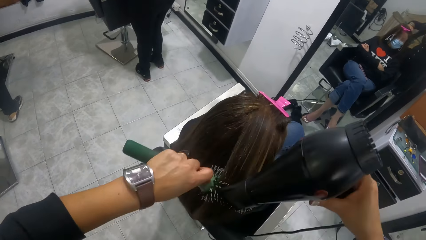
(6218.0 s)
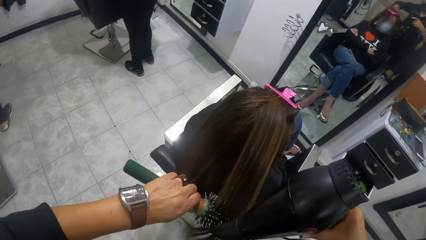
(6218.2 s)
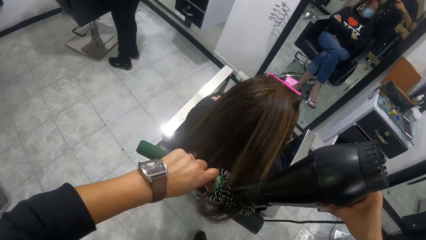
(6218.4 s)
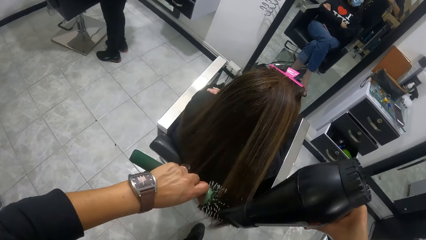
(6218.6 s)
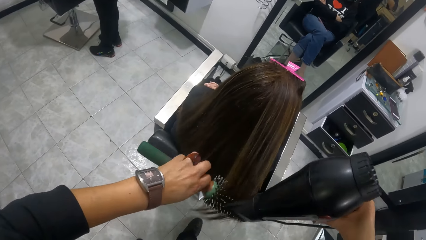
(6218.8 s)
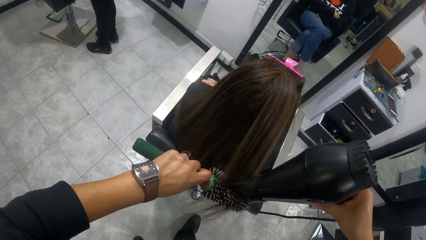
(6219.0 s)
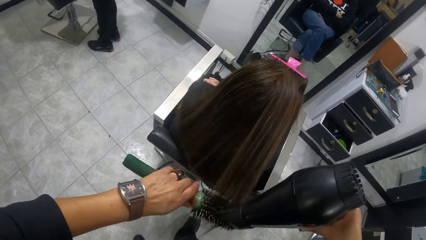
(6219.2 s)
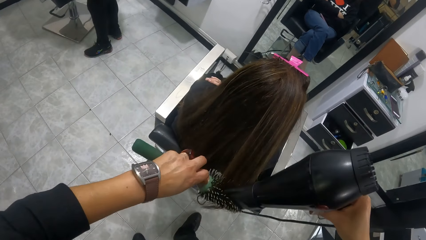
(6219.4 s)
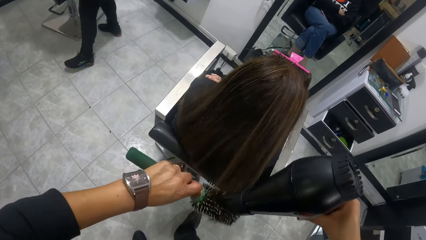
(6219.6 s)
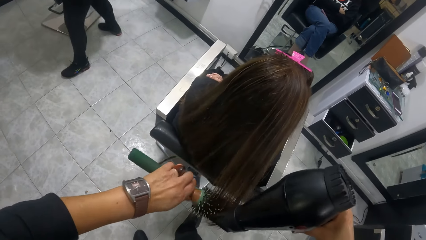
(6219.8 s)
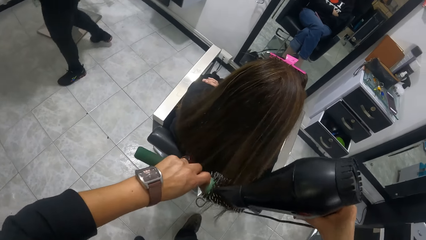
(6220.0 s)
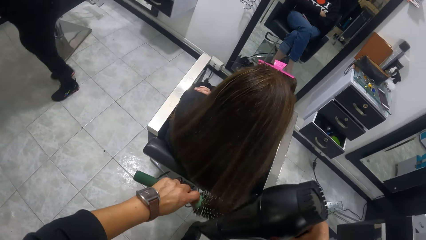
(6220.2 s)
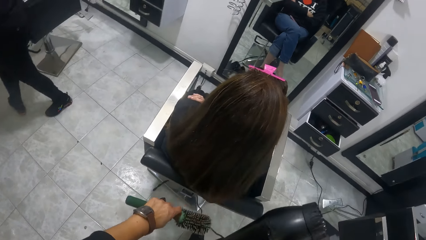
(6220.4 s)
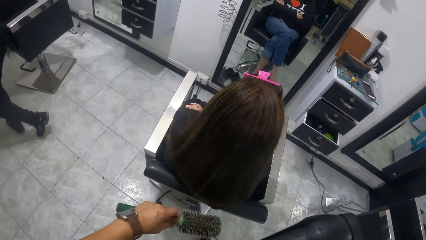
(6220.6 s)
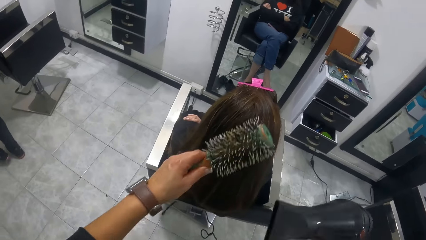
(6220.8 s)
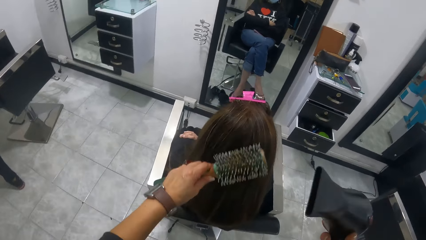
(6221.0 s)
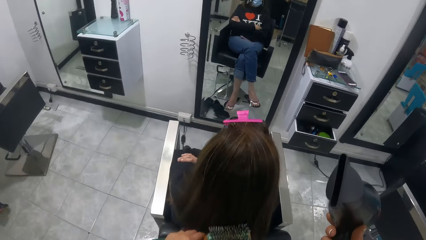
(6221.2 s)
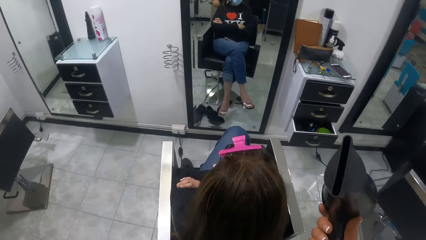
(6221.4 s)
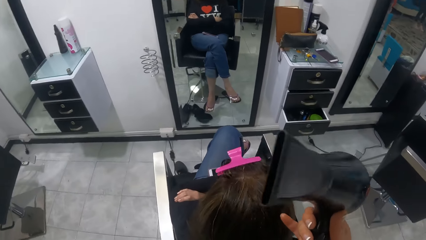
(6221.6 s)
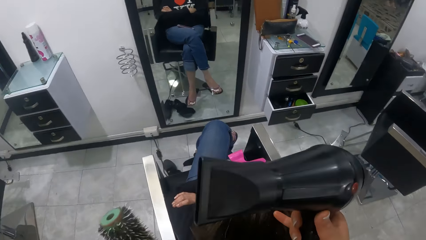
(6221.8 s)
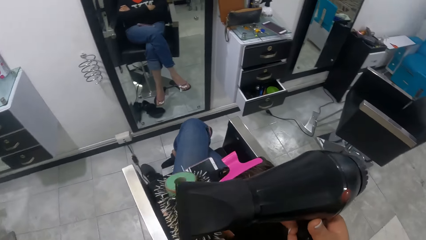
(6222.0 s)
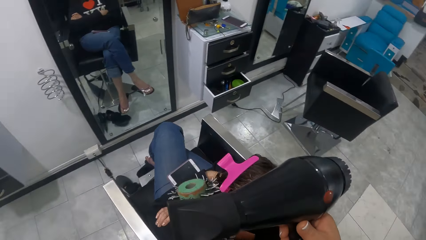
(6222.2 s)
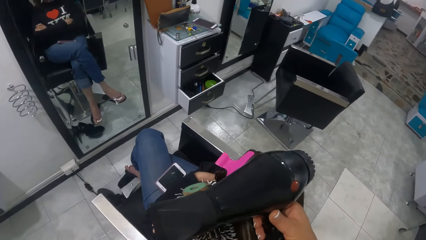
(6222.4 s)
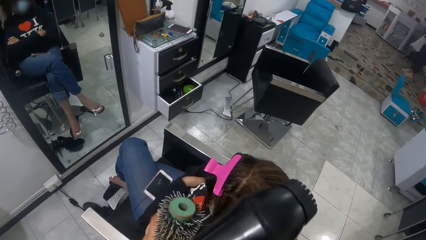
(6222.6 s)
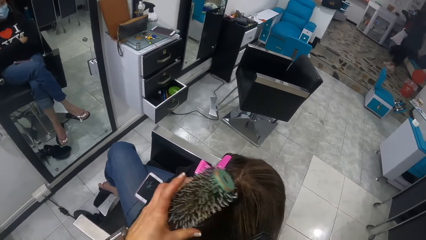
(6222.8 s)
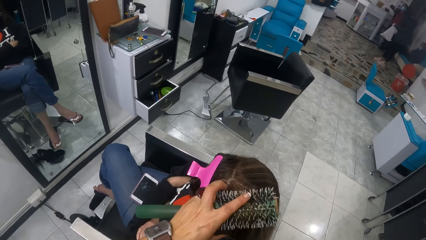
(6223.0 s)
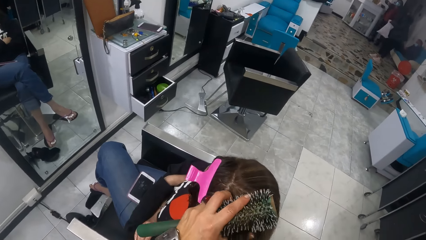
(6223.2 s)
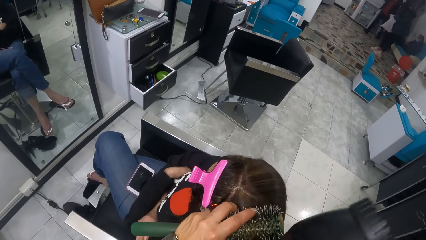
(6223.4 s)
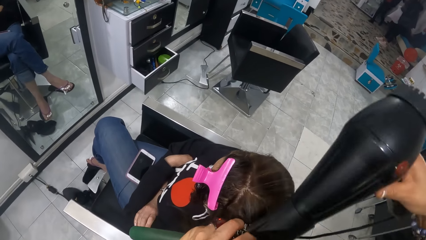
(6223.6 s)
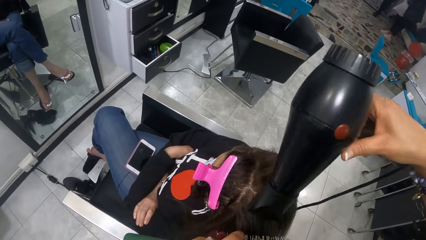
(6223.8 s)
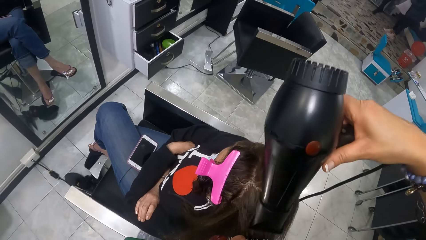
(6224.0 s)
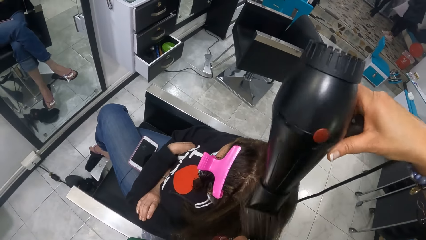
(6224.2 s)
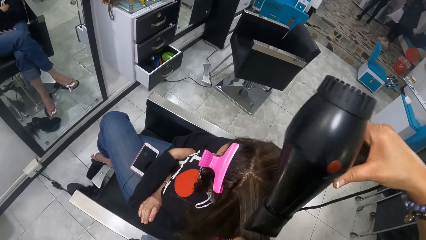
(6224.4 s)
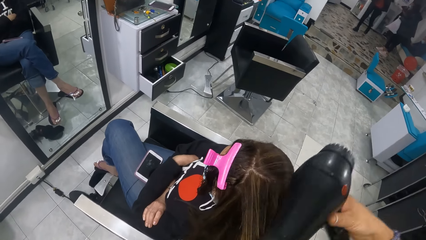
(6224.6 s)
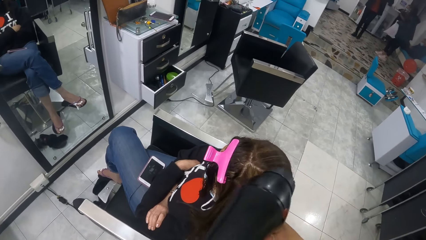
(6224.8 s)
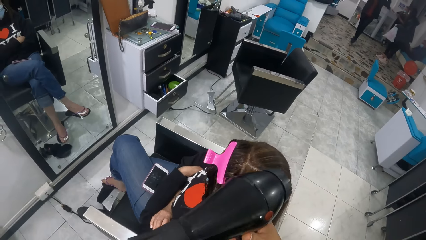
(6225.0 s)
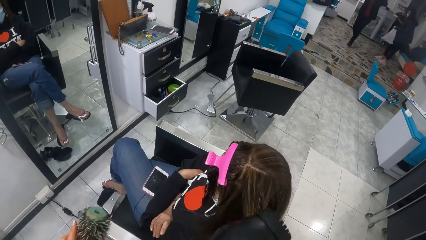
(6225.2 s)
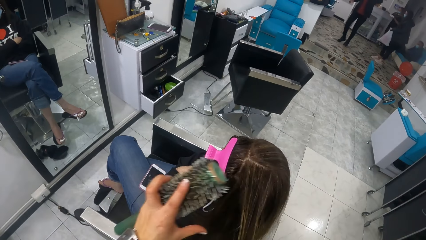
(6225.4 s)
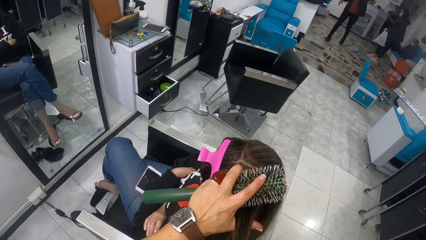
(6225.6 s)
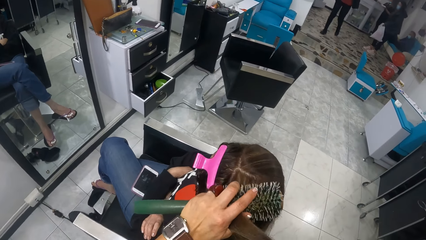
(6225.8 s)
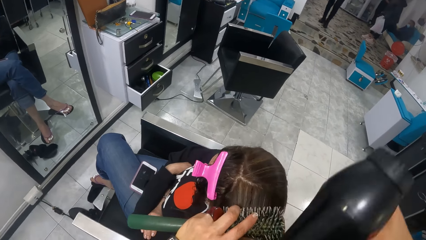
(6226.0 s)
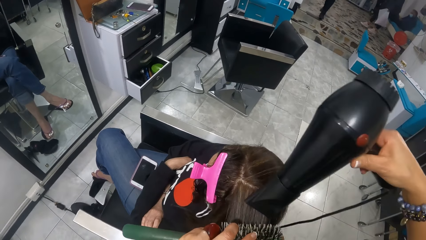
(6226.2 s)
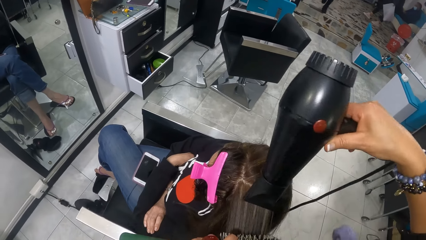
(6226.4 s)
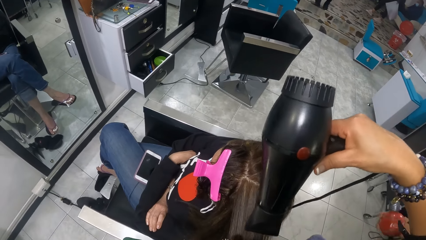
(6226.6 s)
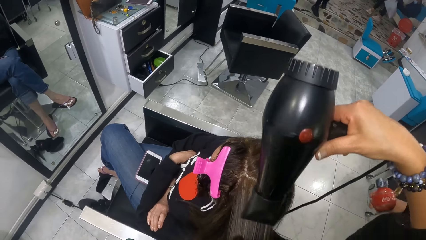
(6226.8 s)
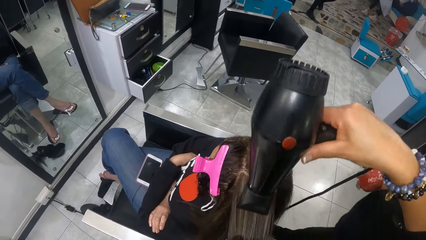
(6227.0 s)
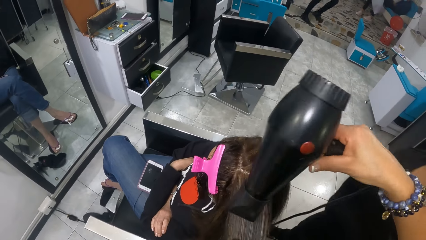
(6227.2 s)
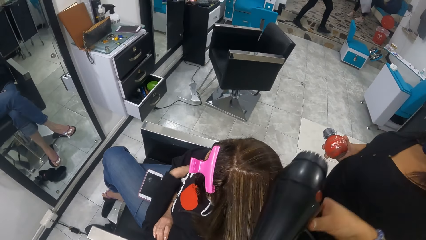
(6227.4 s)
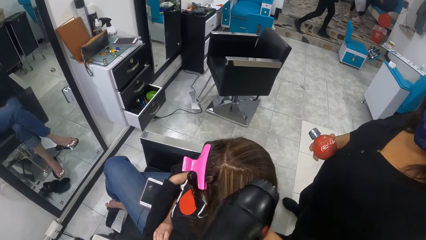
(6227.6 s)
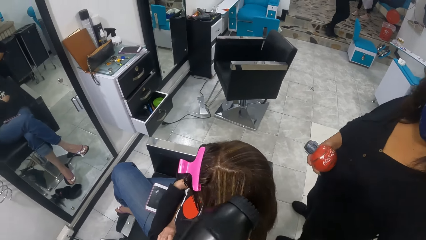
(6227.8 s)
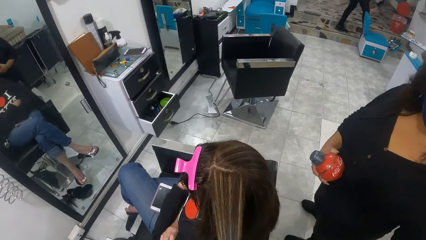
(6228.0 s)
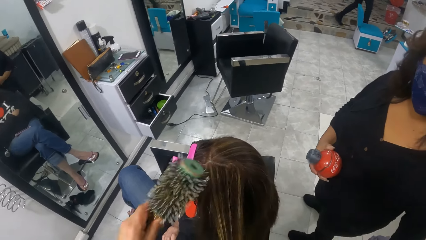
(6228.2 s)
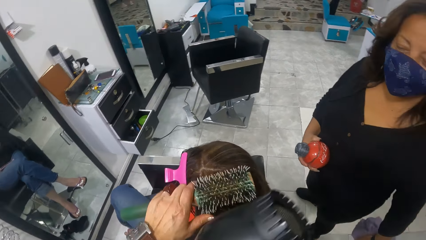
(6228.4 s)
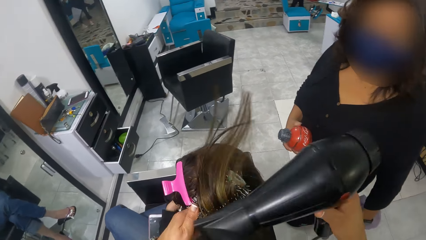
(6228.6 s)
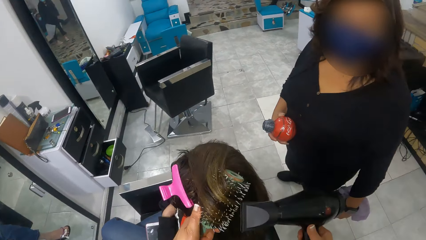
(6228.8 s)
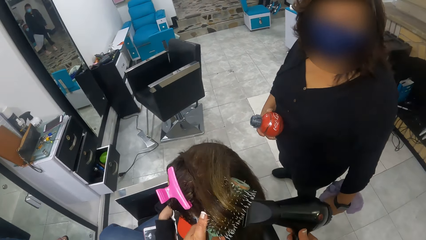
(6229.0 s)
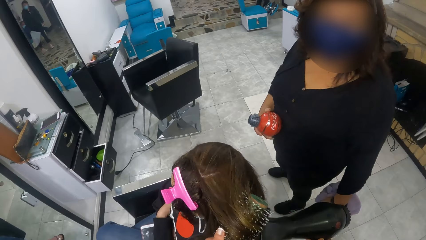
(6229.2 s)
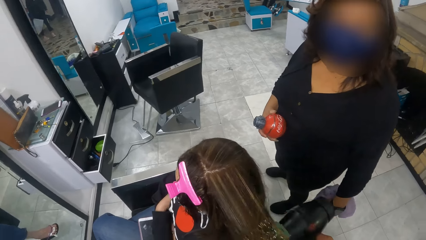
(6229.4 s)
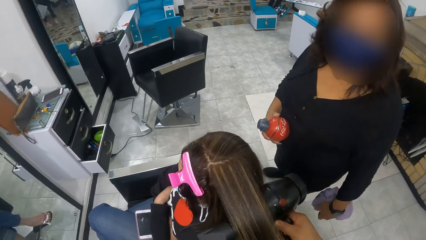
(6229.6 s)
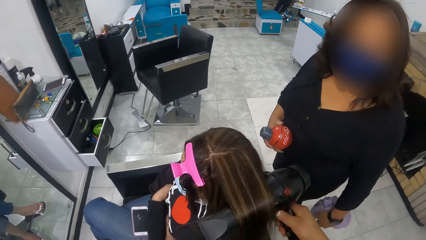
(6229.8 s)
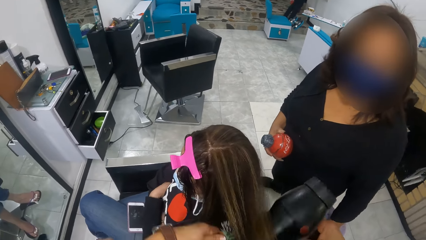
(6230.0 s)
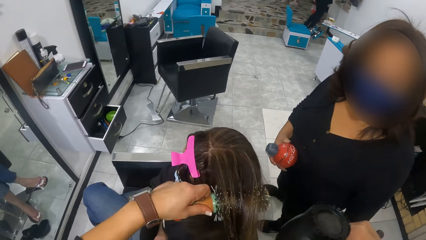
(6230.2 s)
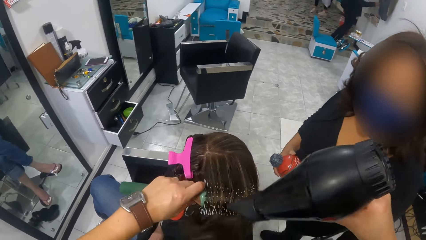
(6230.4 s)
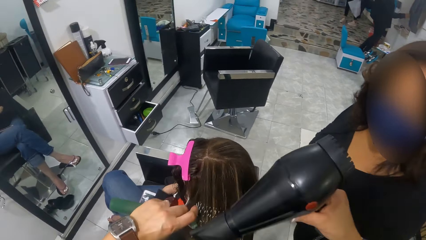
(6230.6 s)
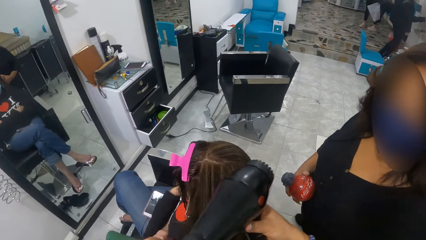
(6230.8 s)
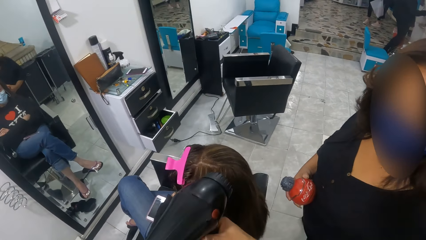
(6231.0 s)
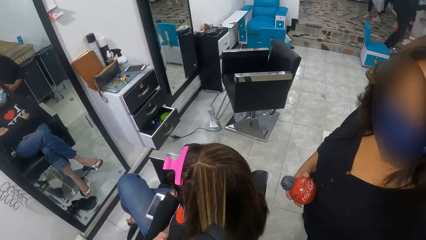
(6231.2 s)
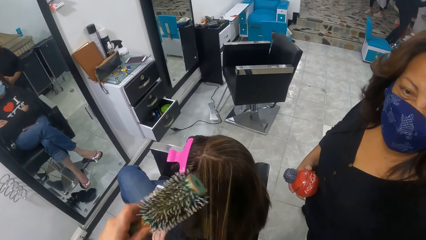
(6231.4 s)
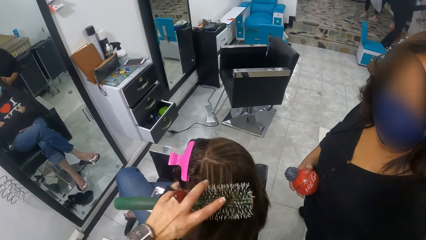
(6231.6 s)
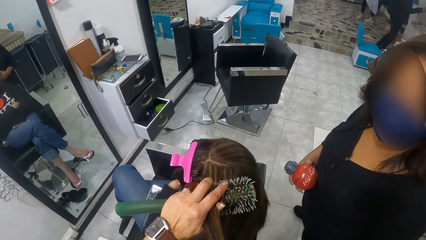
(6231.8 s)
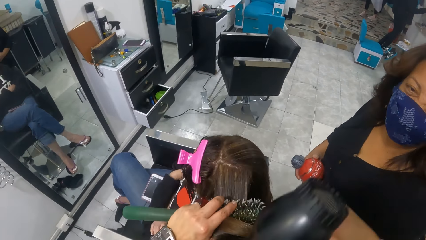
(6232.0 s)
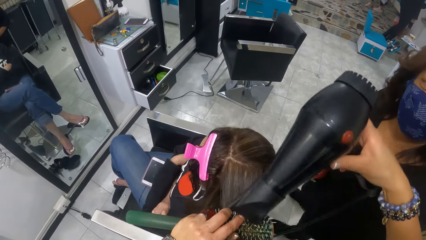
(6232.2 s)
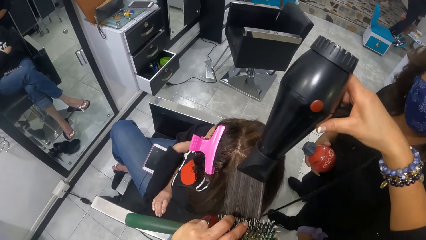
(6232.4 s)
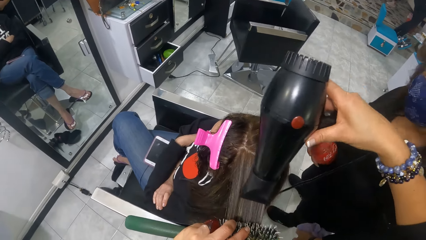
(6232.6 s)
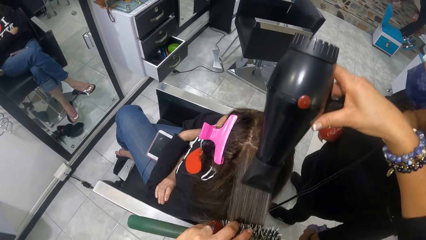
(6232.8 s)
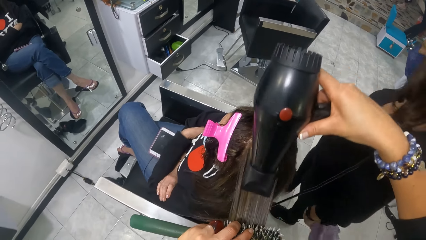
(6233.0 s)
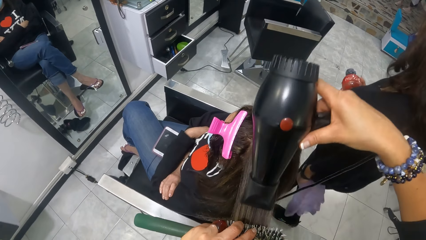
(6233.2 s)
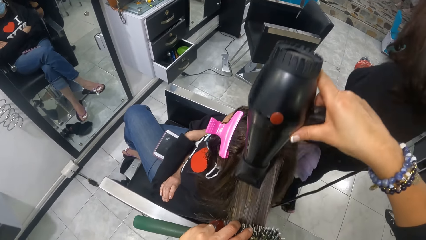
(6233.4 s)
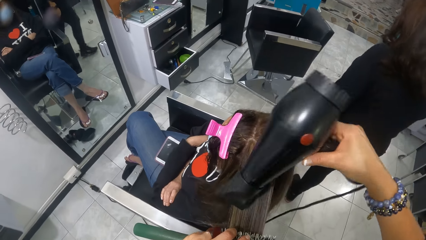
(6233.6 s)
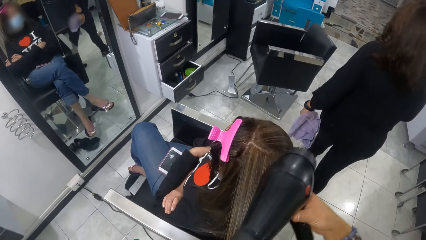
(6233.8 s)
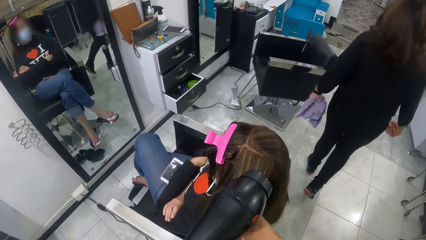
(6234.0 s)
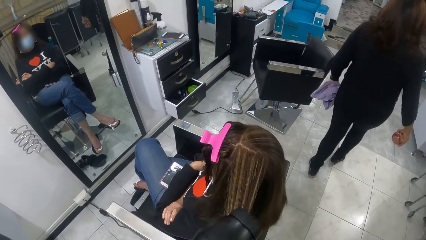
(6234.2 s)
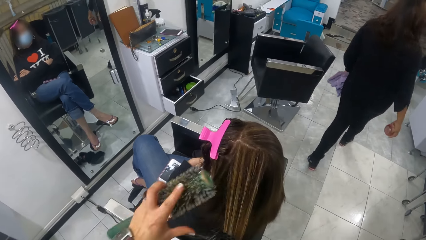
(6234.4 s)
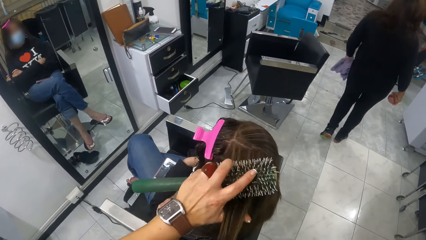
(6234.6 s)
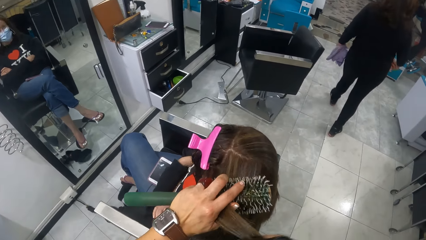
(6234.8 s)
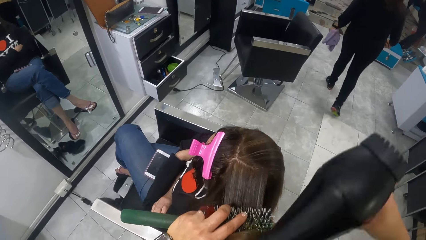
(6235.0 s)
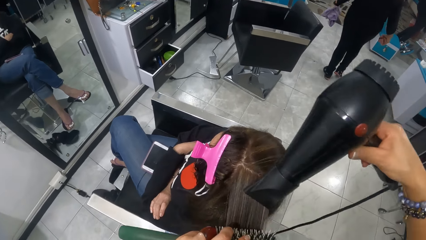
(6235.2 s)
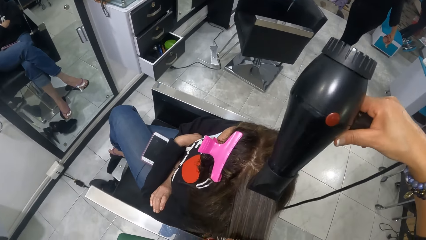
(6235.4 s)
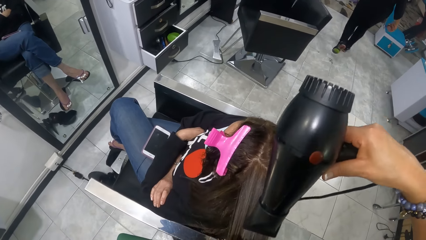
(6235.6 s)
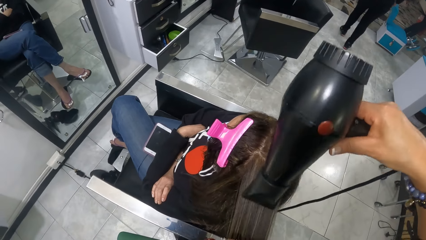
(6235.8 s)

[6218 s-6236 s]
The camera wearer dries the woman's hair with the electric hair dryer in her right hand and the comb in her left hand. She interacts with another woman.
